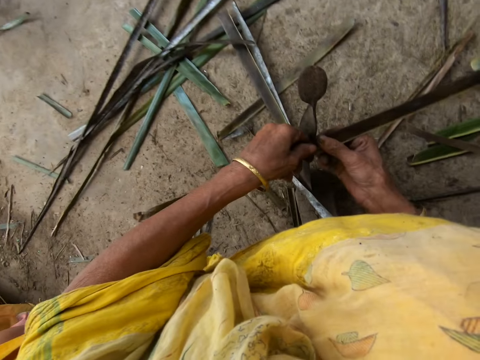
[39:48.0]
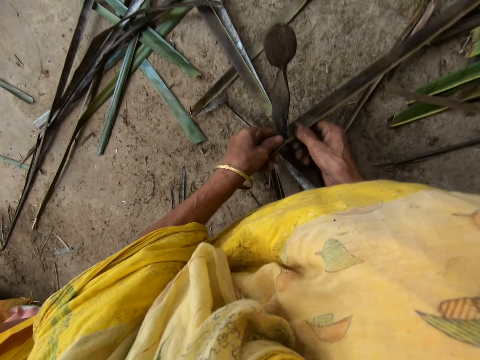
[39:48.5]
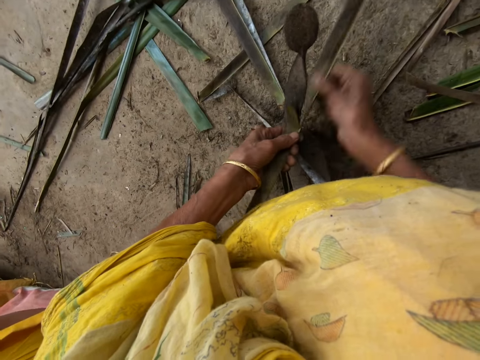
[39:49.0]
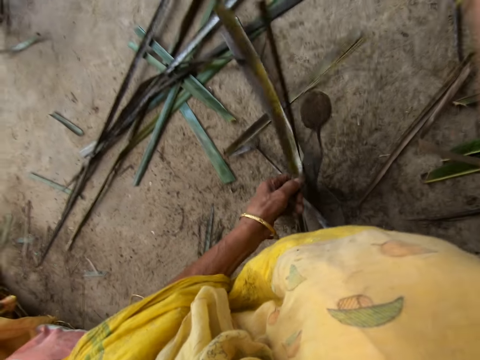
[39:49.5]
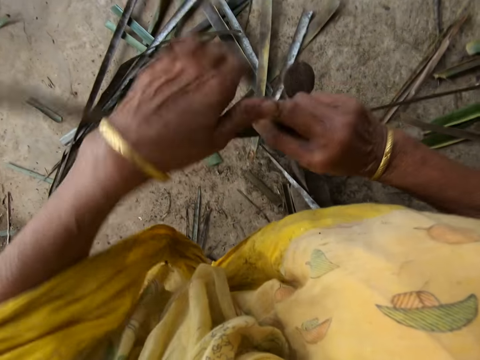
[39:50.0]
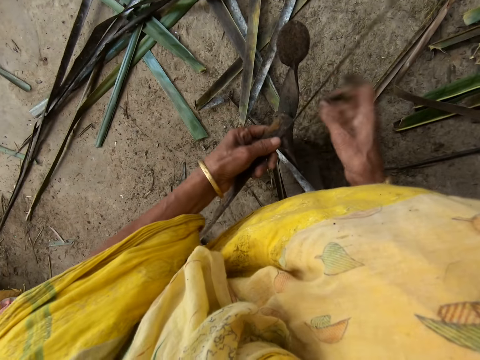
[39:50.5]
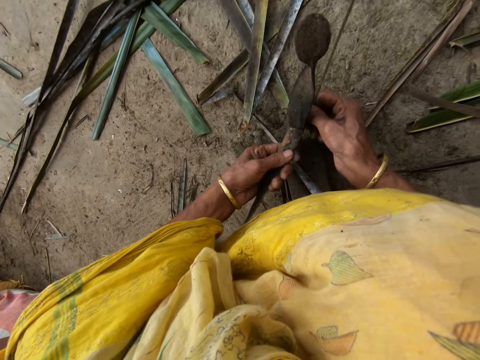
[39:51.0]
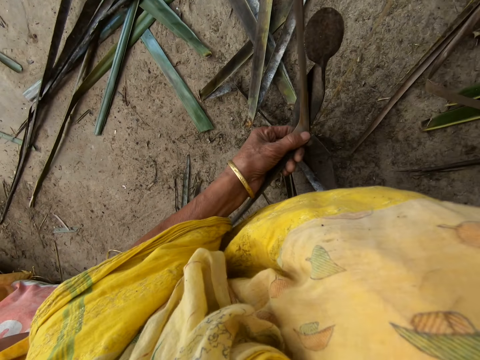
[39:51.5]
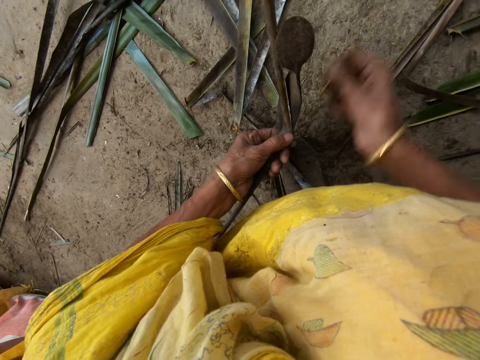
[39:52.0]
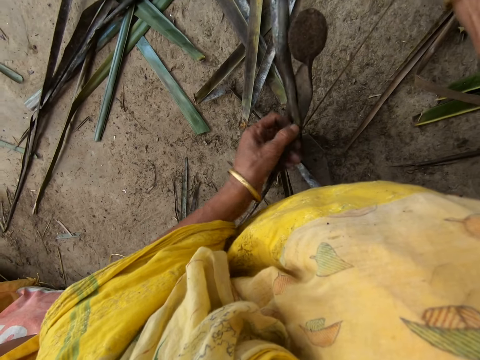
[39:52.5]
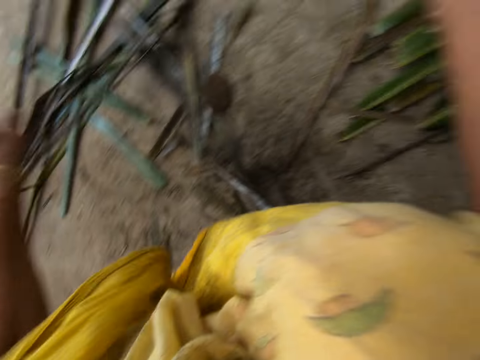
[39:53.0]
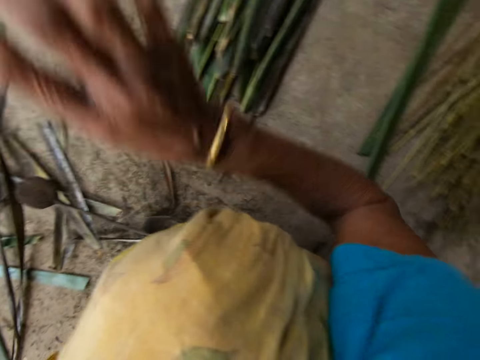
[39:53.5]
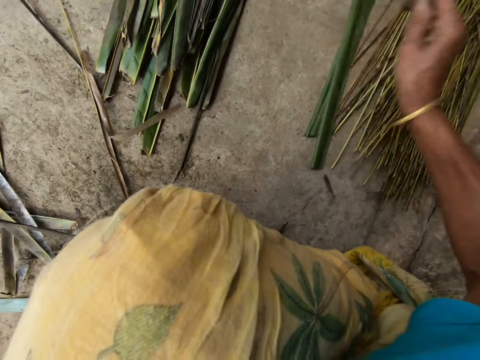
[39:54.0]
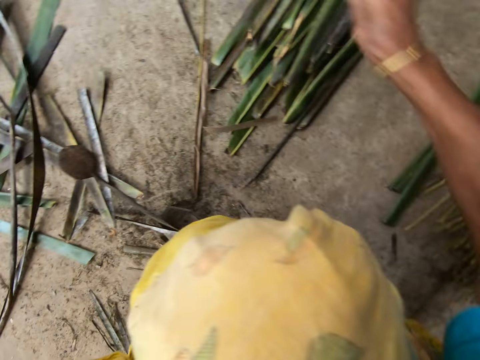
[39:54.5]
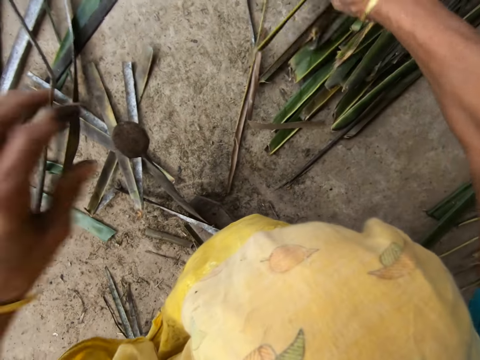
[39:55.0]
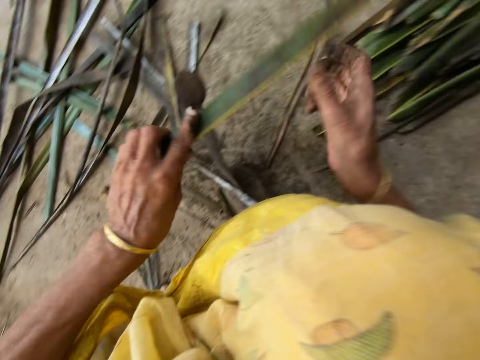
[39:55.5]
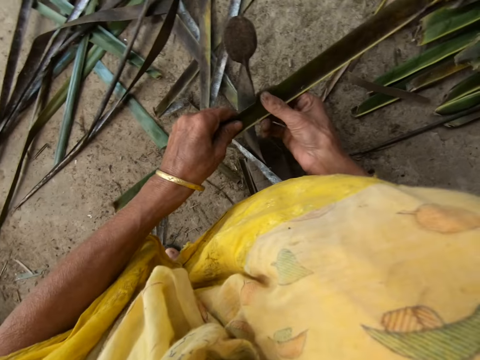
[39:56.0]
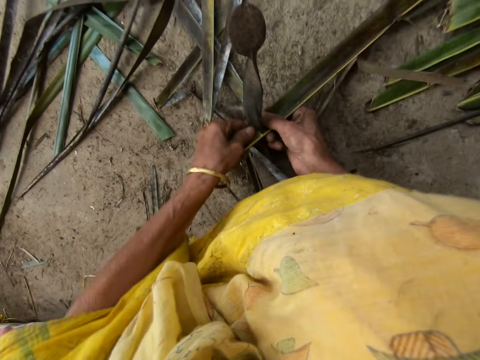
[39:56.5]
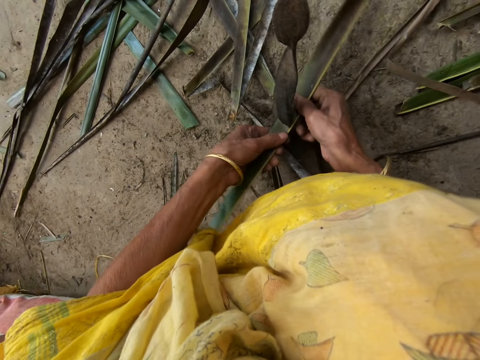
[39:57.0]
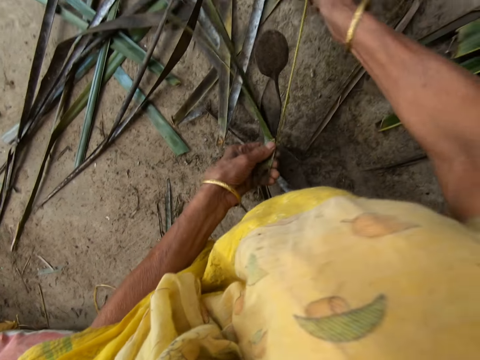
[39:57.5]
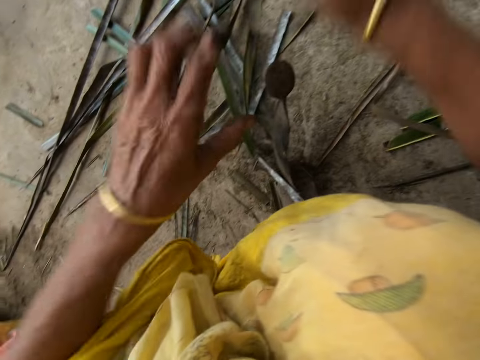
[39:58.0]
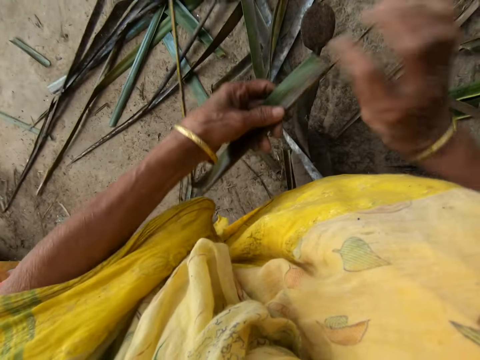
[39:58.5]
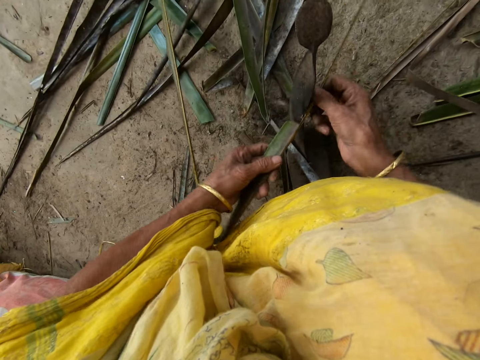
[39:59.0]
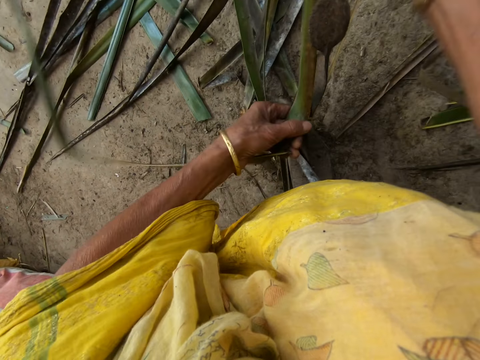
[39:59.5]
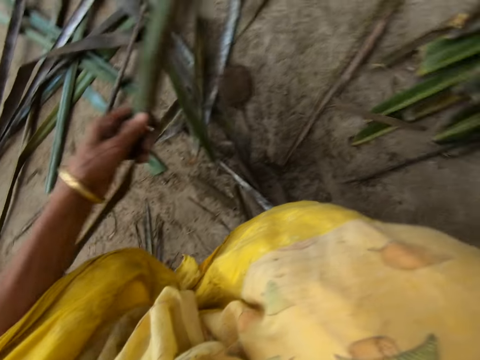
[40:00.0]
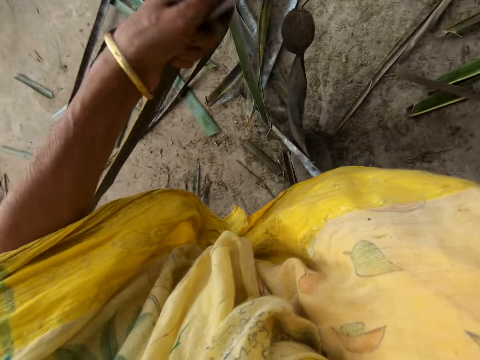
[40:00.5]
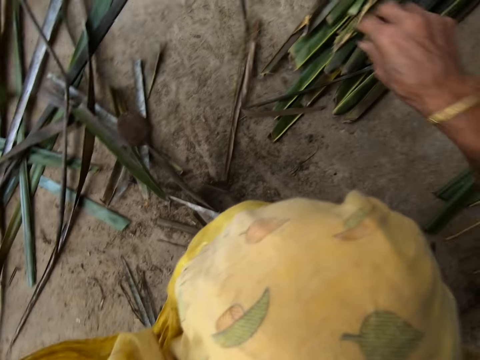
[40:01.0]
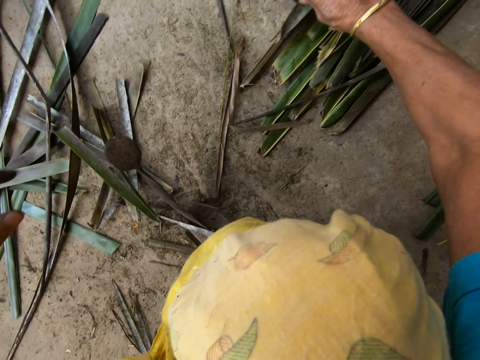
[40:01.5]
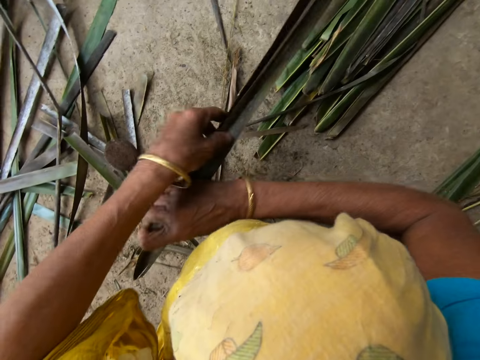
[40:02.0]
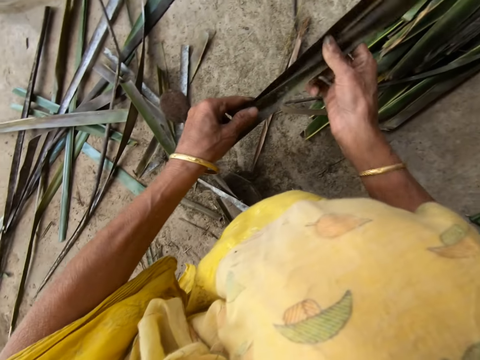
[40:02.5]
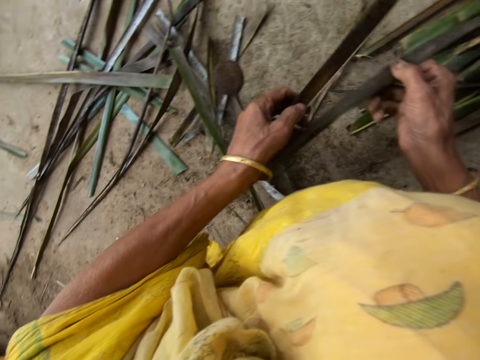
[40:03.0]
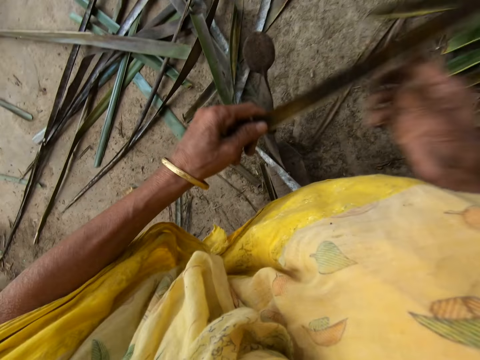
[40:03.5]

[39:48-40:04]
The camera wearer trims the leaflet from a stick or coconut leaf midrib with the sharp edge iron rod or vegetable cutter on the floor. She pulls the midrib on the coconut leaf. She reaps the coconut leaf off the midrib on the vegetable cutter. She pulls the midrib on the coconut leaf. She drops the stick on the floor with her right hand. She picks up leaflets or coconut leaves from the floor with her right hand. She trims the leaflet from the stick with the sharp edge iron rod on the floor. She pulls the midrib on the coconut leaf. She reaps the coconut leaf off the midrib on the vegetable cutter. She pulls the midrib on the coconut leaf. She takes the coconut leaf on the floor. She drops the stick on the floor with her right hand.

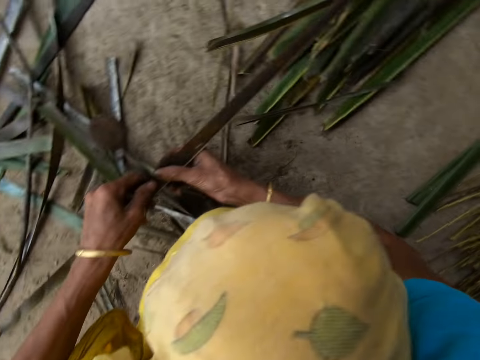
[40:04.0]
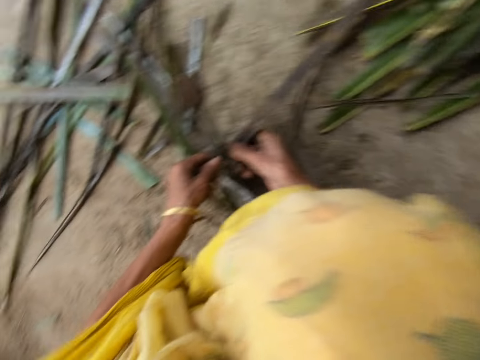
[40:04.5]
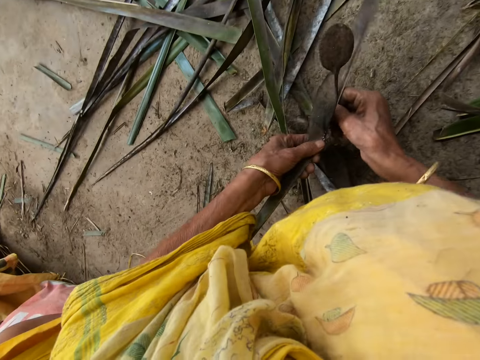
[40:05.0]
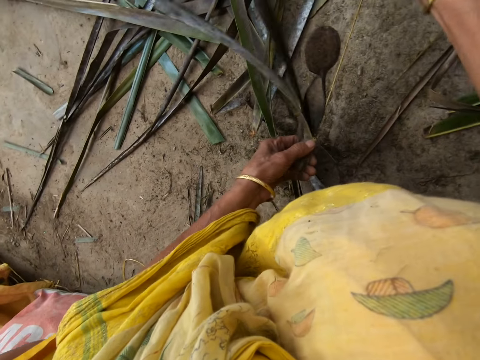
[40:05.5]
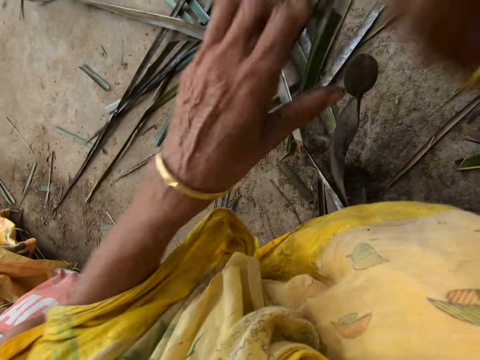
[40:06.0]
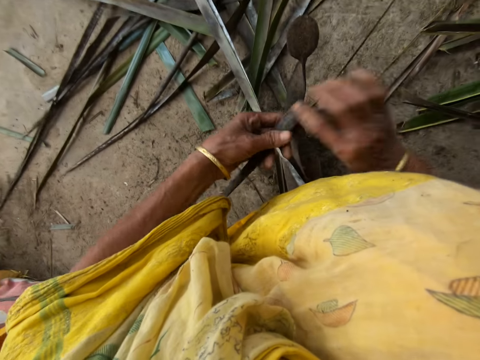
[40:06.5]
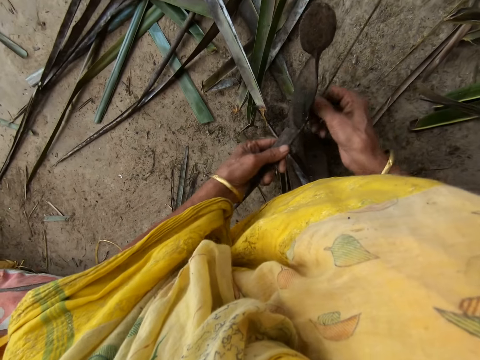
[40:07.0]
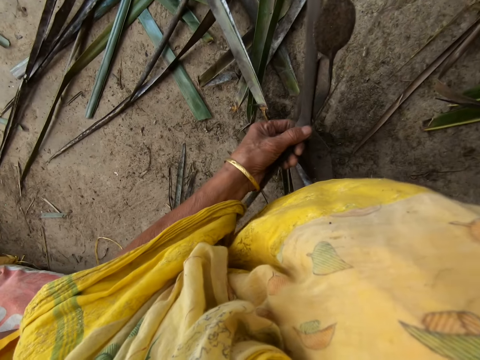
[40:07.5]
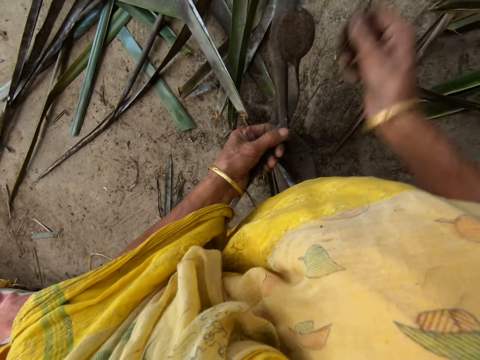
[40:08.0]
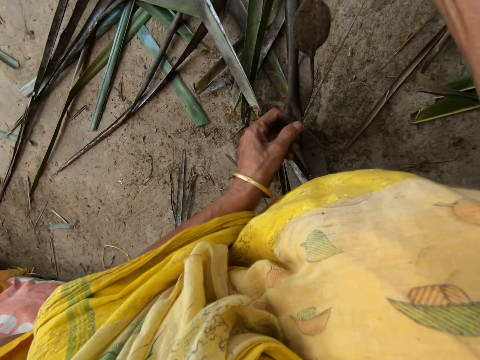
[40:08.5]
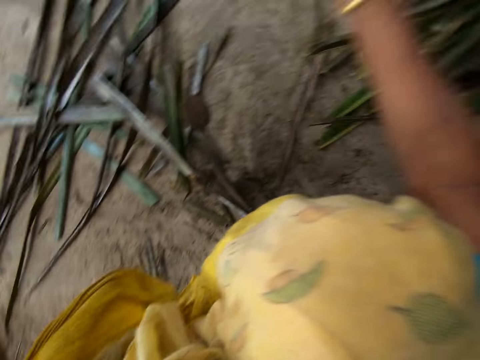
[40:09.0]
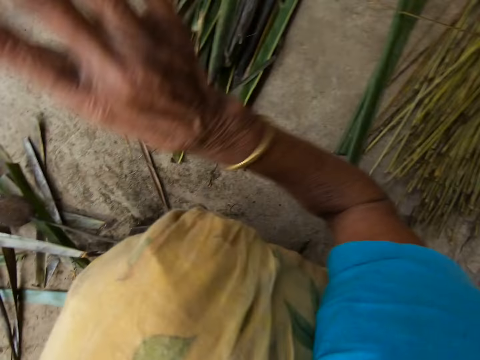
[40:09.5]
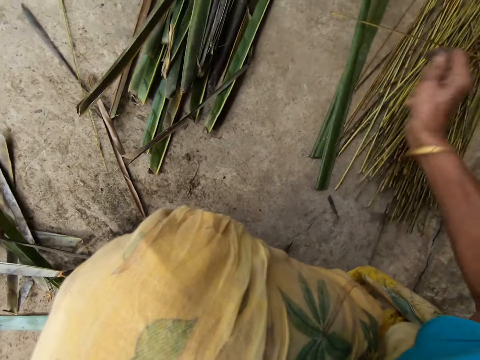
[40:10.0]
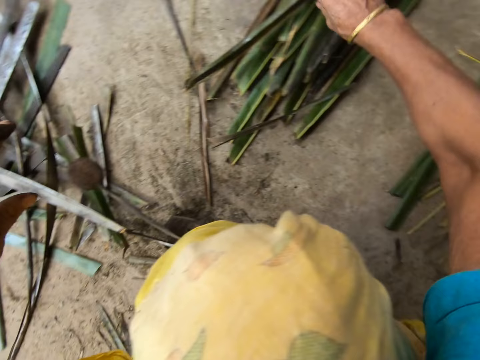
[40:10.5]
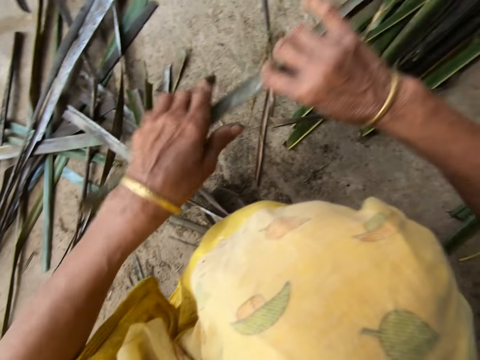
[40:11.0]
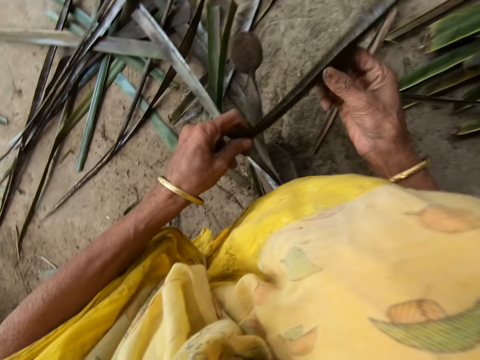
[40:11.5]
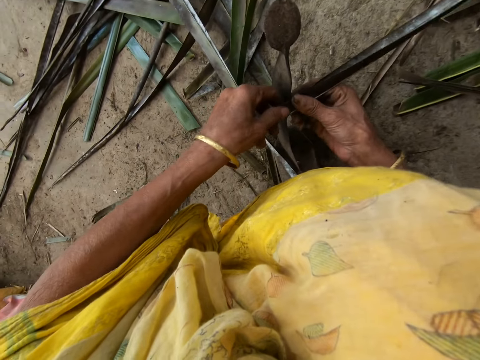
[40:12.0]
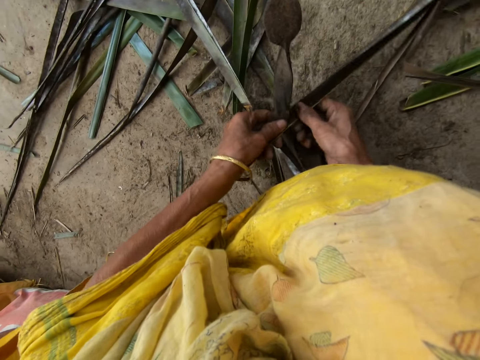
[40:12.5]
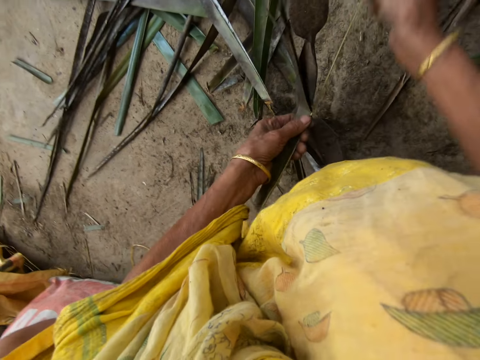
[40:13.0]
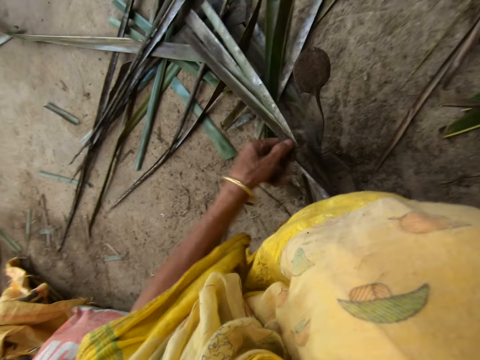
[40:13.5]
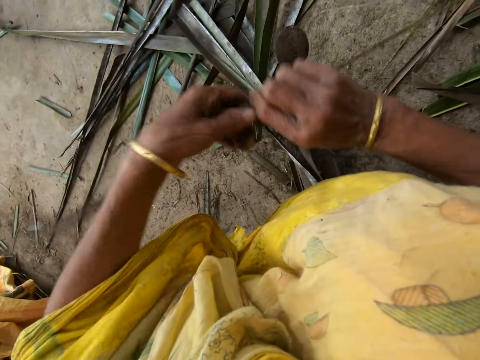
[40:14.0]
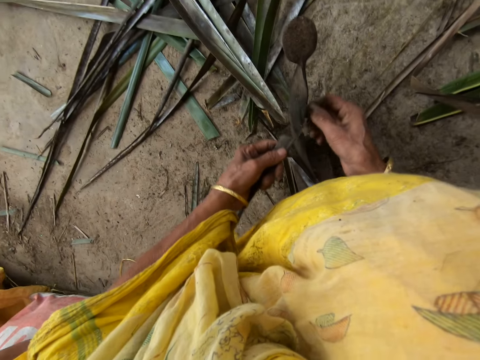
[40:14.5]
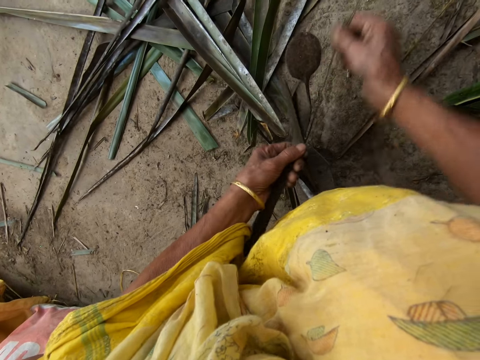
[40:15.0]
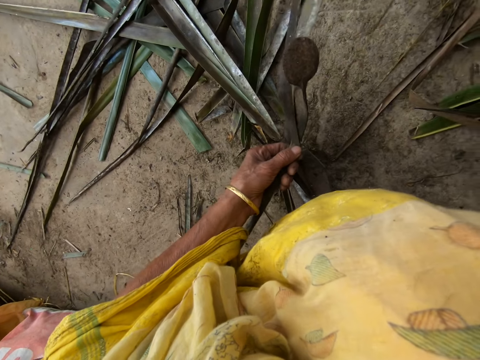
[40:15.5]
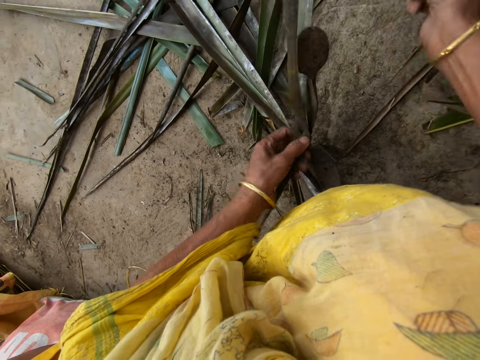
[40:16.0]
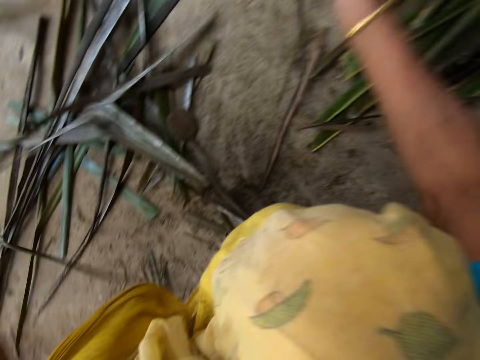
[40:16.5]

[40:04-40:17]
The camera wearer reaps coconut leaf off the midrib on the vegetable cutter. She pulls the midrib on the coconut leaf. She reaps the coconut leaf off the midrib on the vegetable cutter. She pulls the midrib on the coconut leaf. She trims the leaflet from a stick or coconut leaf midrib with the sharp edge iron rod or vegetable cutter on the floor. She drops the stick on the floor with her right hand. She picks up leaflets or coconut leaves from the floor with her right hand. She pulls the midrib on the coconut leaf. She reaps the coconut leaf off the midrib on the vegetable cutter. She pulls the midrib on the coconut leaf.
